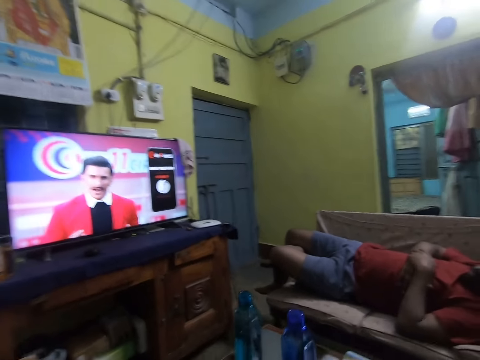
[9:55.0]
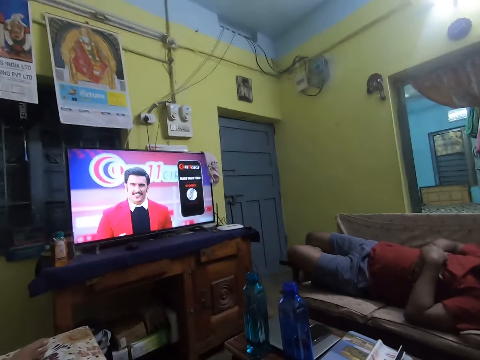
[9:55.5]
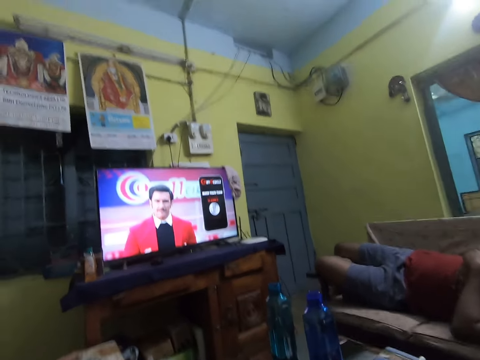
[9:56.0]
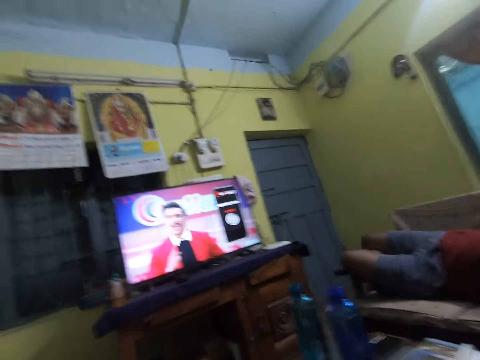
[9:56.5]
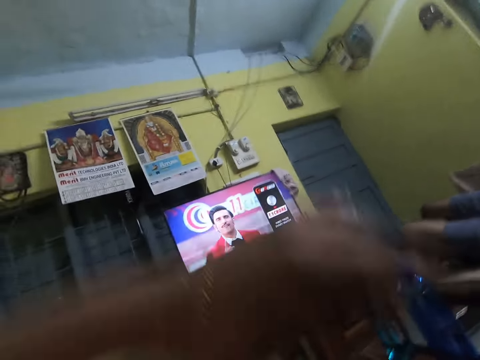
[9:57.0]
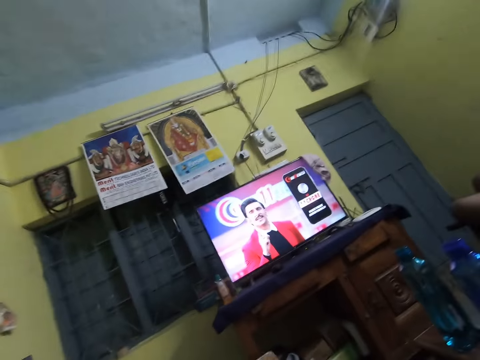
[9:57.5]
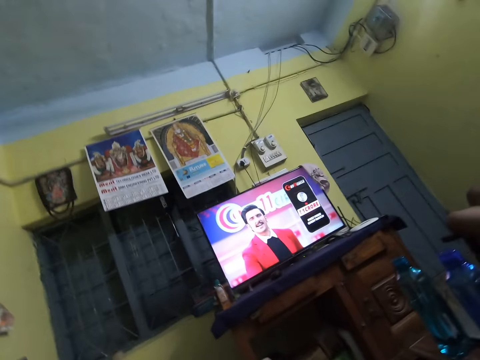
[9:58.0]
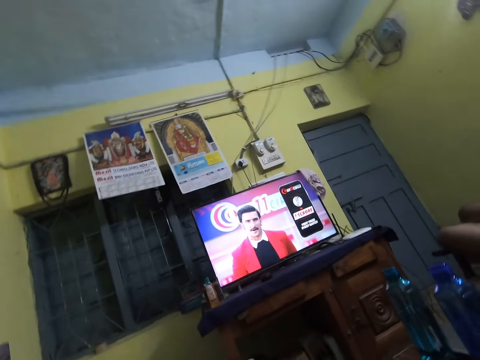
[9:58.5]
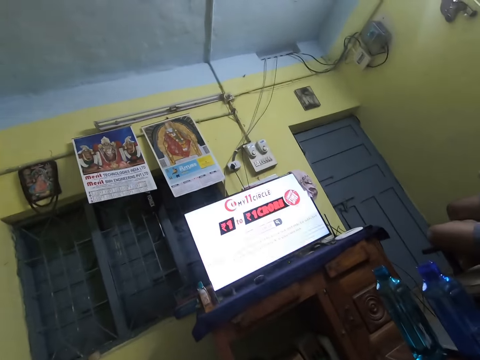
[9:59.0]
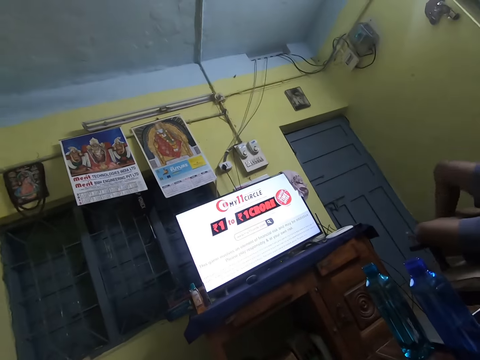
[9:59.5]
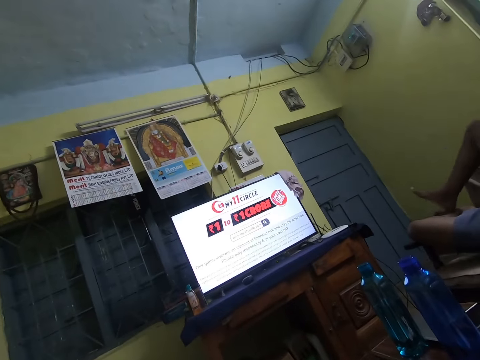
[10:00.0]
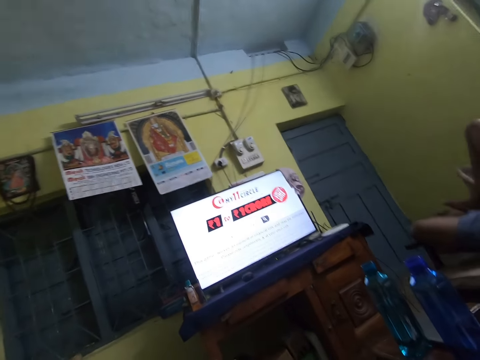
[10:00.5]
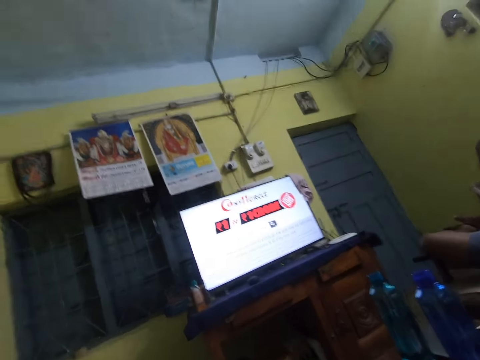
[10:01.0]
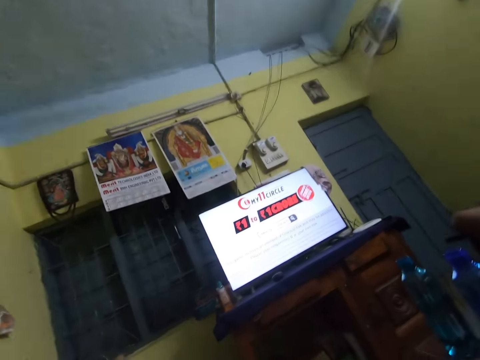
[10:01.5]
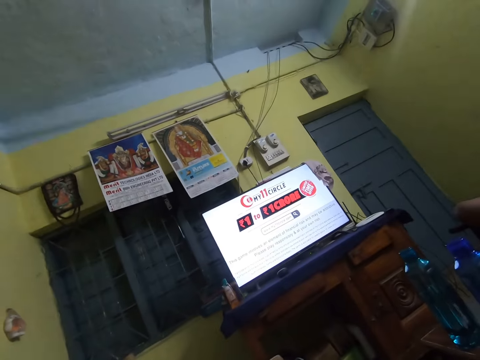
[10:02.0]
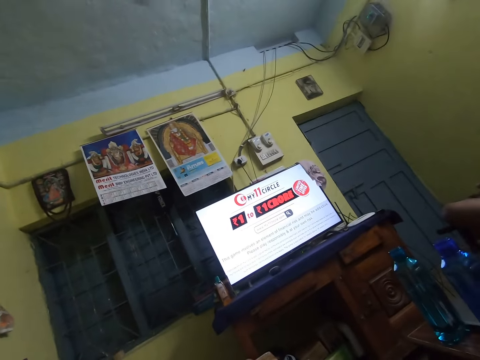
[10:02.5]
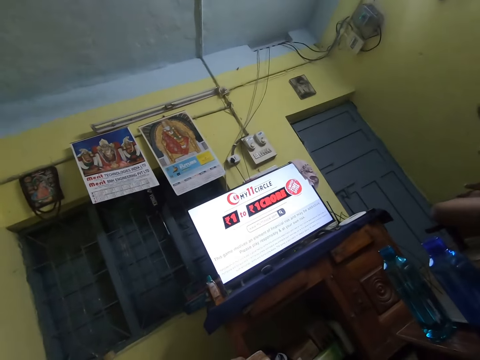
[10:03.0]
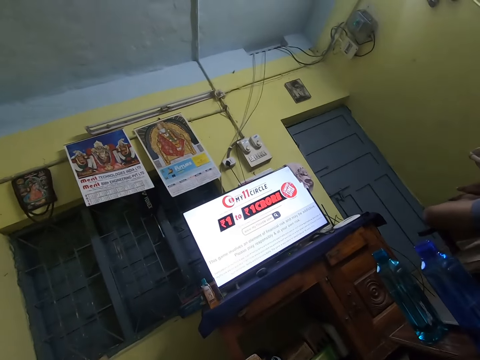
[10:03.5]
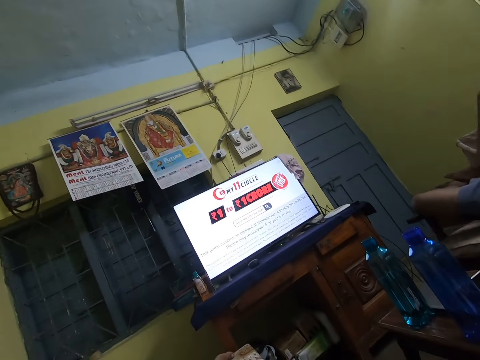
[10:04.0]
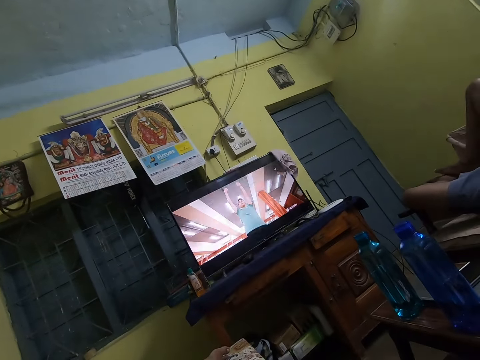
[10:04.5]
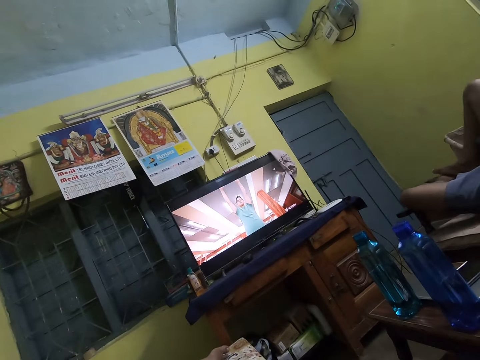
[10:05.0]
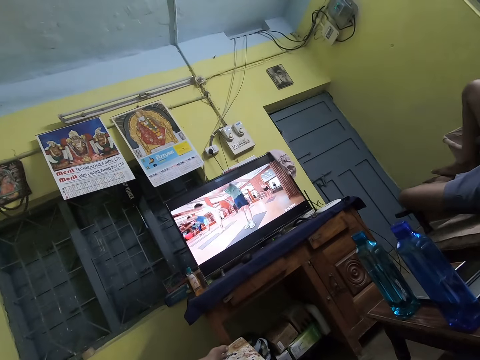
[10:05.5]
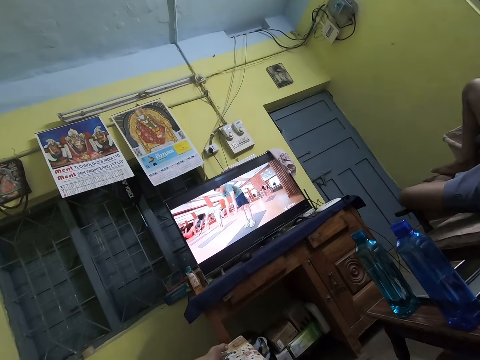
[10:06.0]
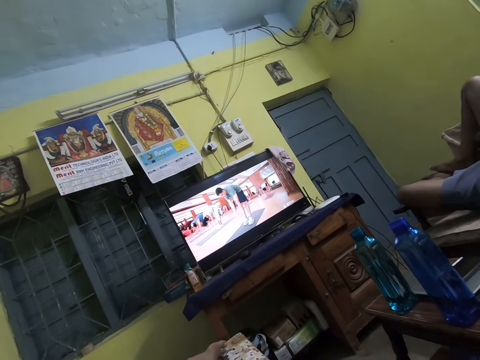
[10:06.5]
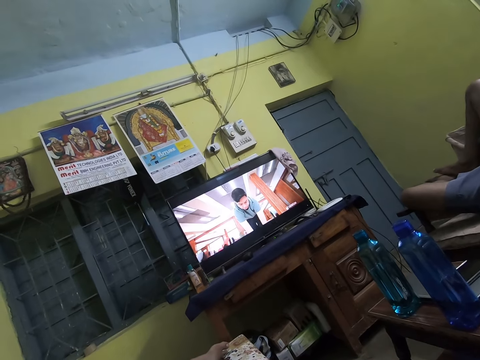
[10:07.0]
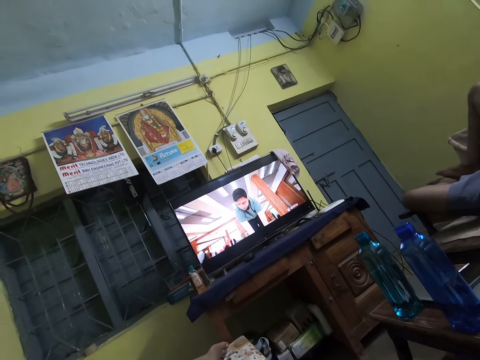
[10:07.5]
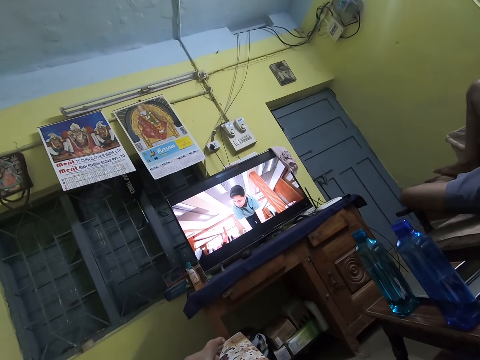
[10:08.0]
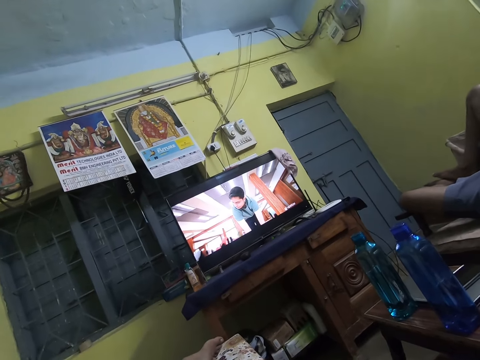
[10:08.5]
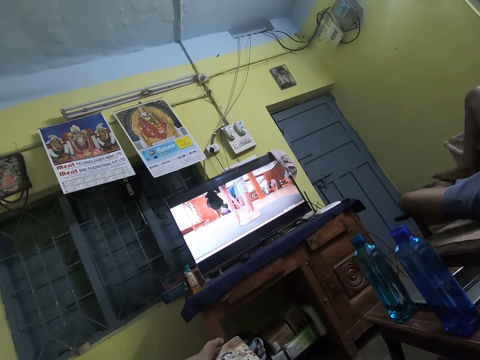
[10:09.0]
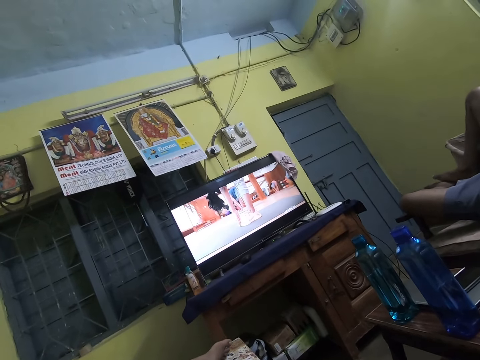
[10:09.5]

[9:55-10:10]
The camera wearer lifts a hand. She adjusts the camera on her head with her left hand. She stares at the television. She interacts with the man.

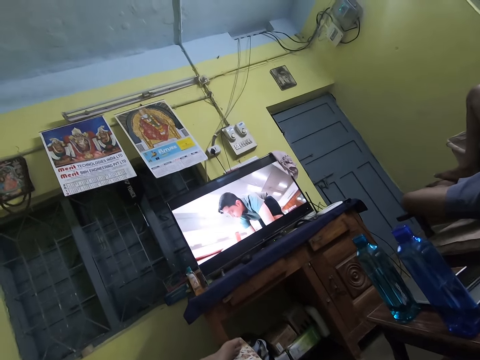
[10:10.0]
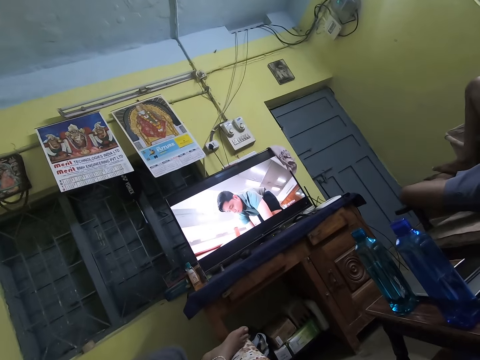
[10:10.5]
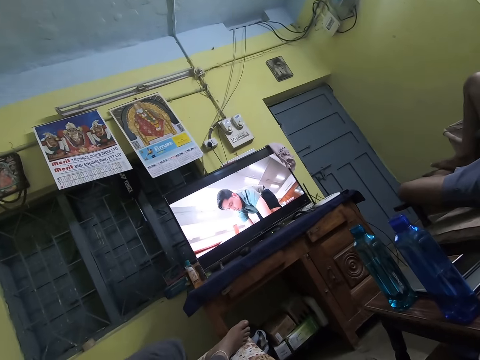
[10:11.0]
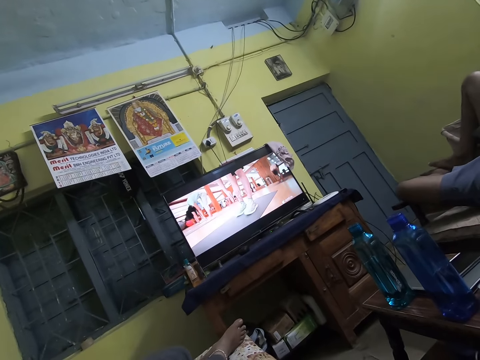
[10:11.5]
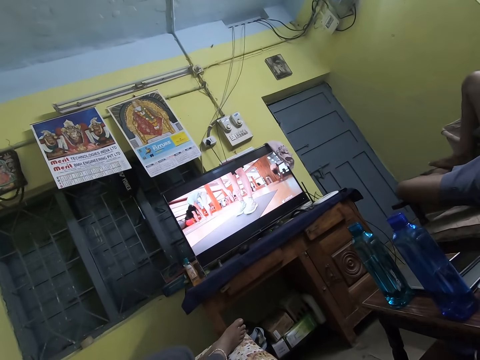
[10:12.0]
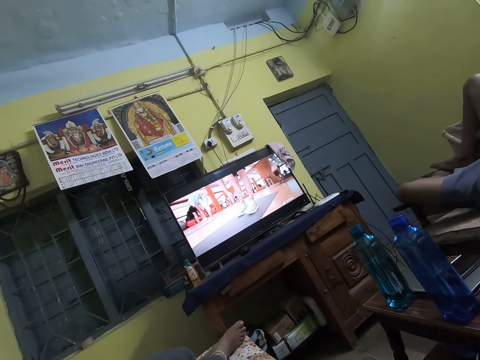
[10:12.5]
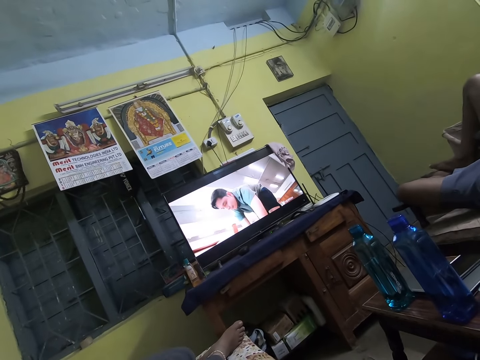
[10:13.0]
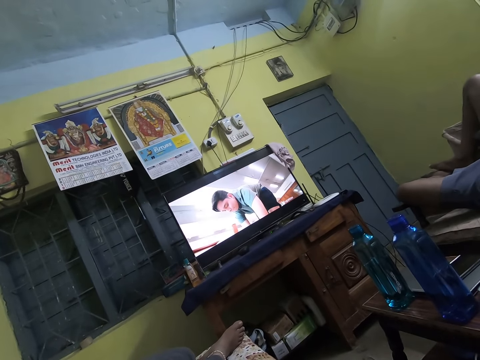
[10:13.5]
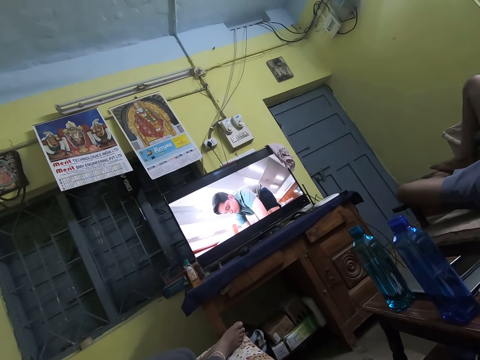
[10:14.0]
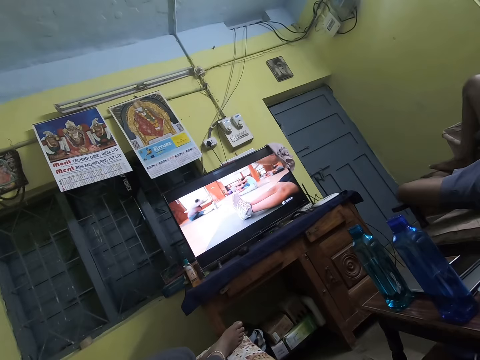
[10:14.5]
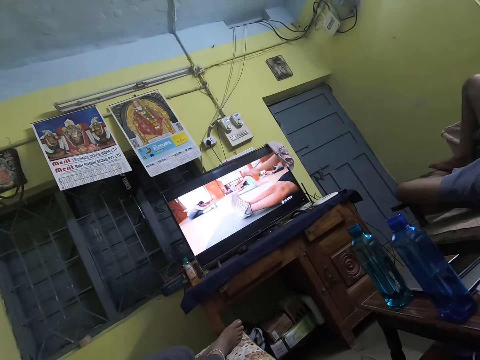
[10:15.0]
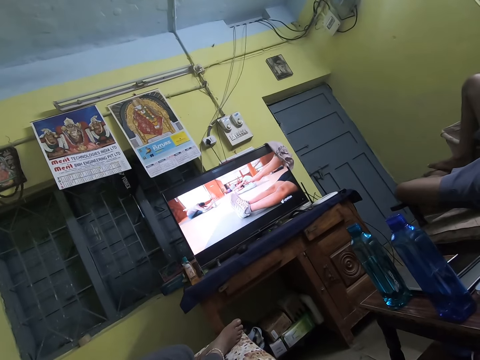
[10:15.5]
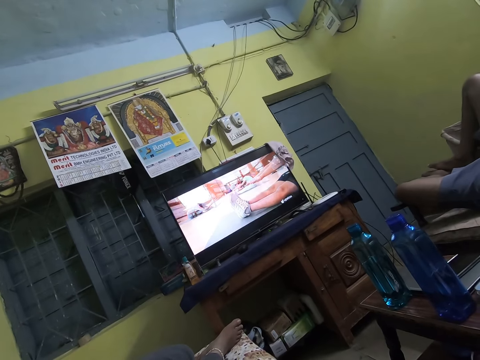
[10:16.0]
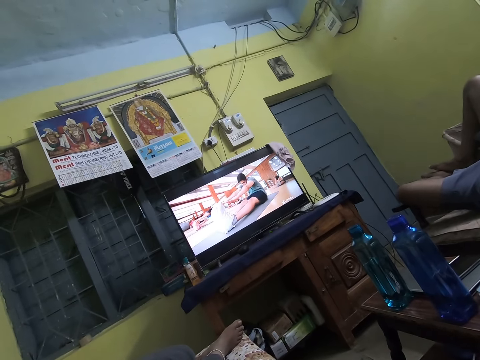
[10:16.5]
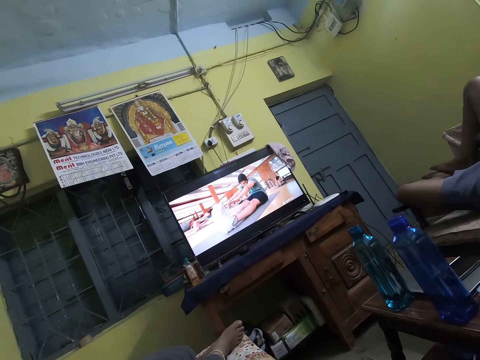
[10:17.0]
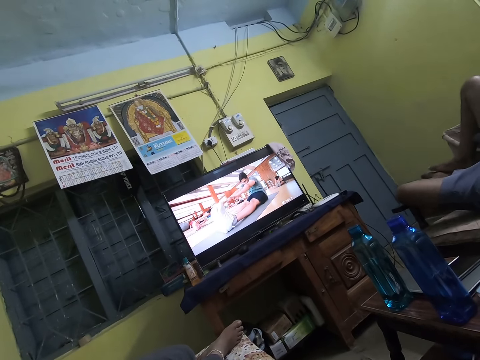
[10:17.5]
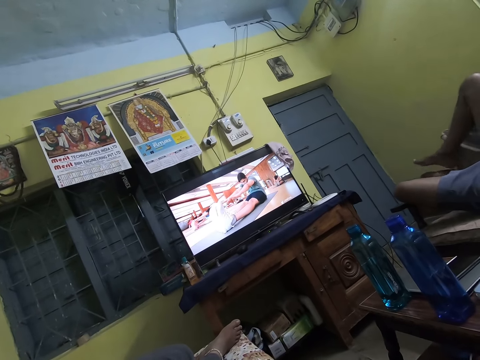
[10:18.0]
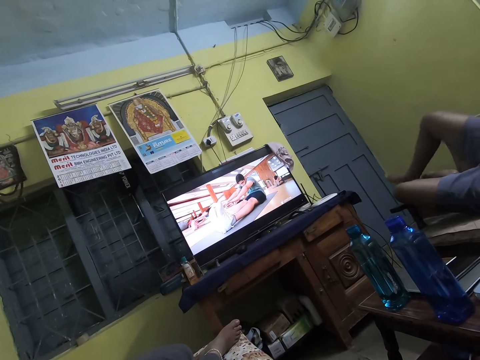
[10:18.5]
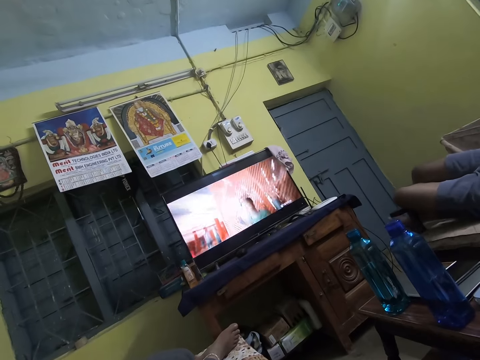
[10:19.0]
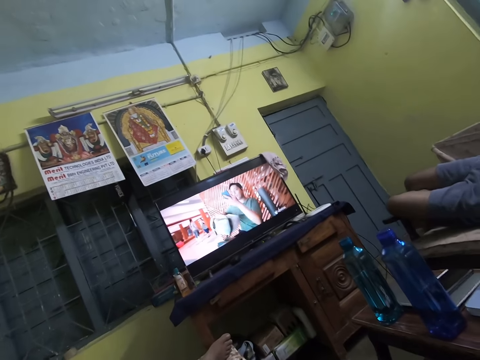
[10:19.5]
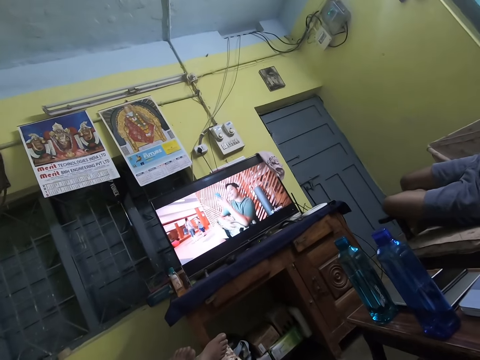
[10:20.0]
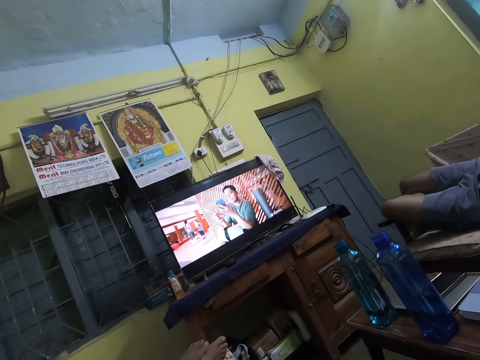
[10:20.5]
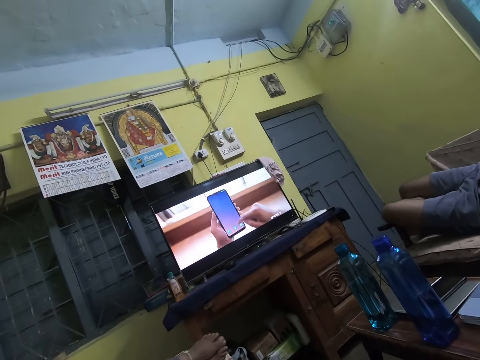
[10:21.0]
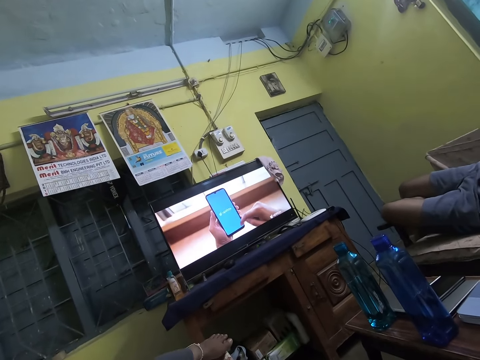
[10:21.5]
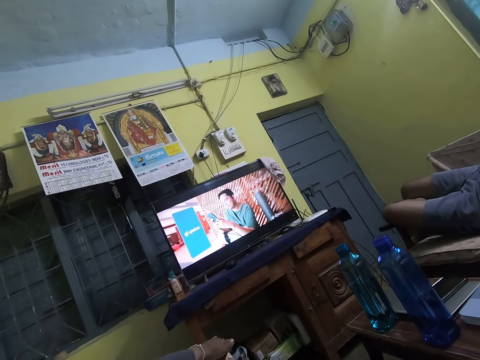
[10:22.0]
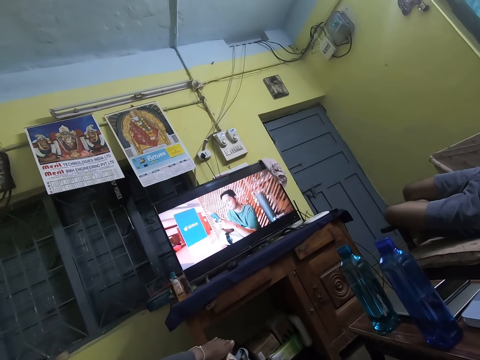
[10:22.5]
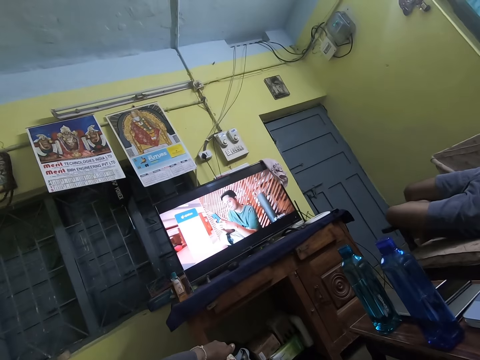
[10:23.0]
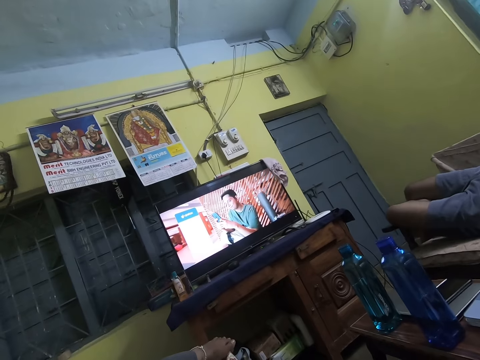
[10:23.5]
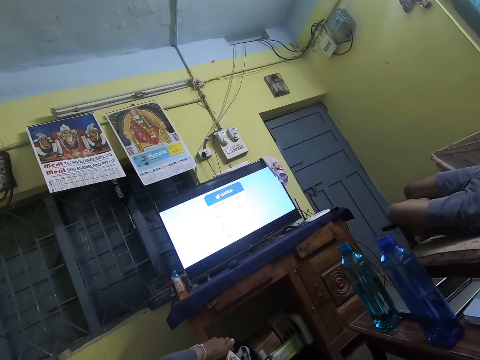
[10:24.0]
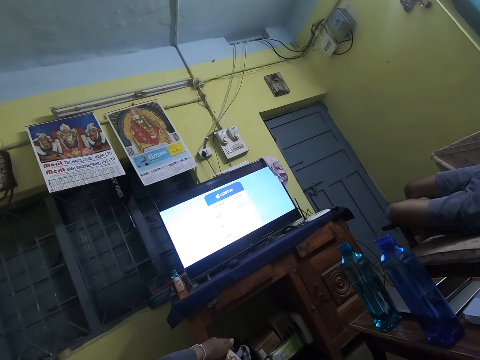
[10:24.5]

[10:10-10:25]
The camera wearer drops a hand. They stare at the television.
